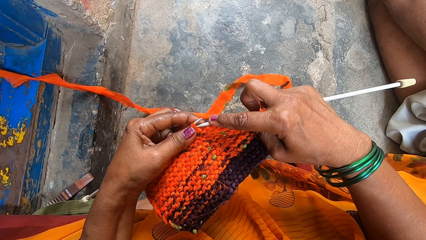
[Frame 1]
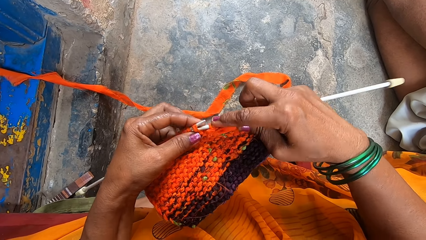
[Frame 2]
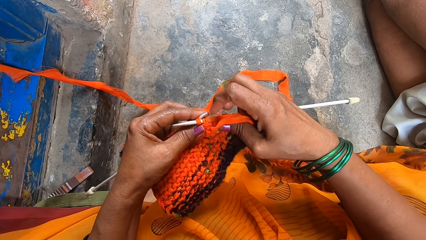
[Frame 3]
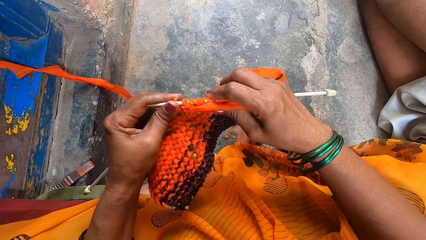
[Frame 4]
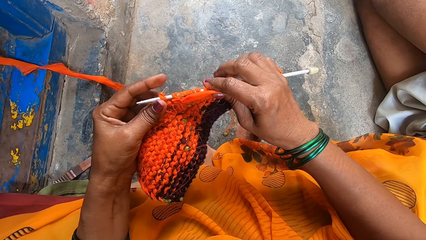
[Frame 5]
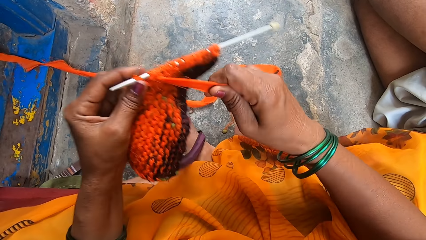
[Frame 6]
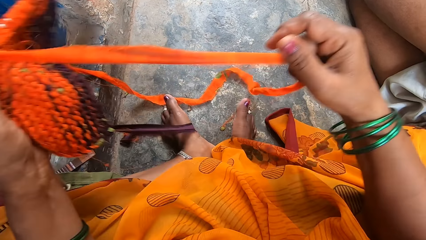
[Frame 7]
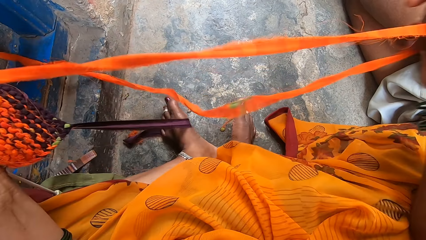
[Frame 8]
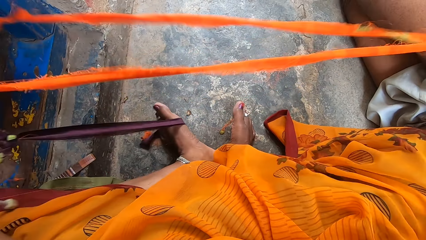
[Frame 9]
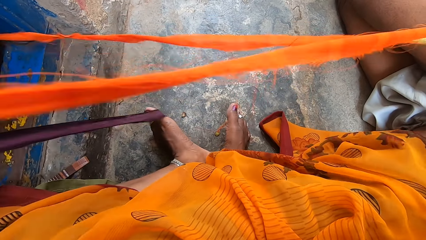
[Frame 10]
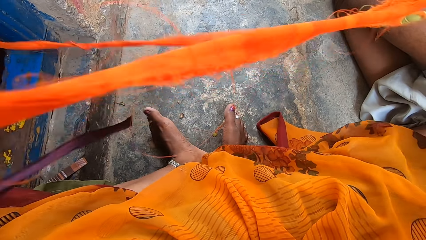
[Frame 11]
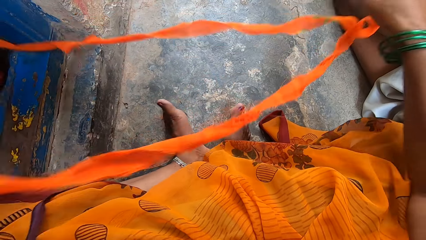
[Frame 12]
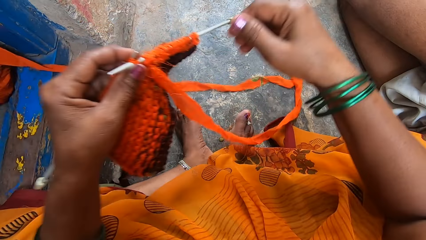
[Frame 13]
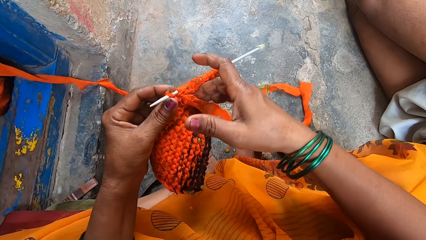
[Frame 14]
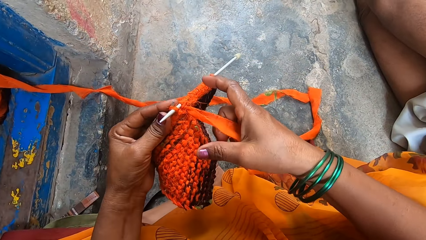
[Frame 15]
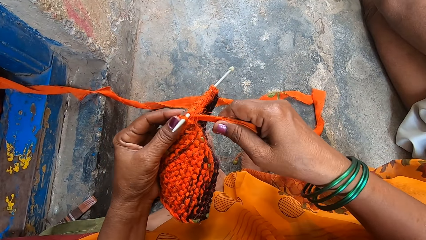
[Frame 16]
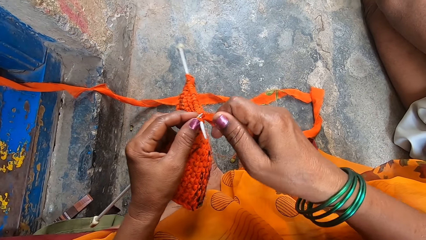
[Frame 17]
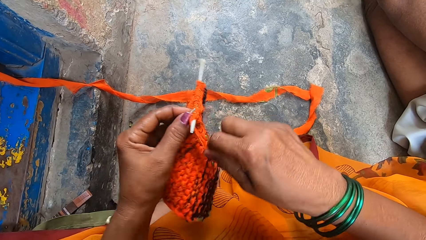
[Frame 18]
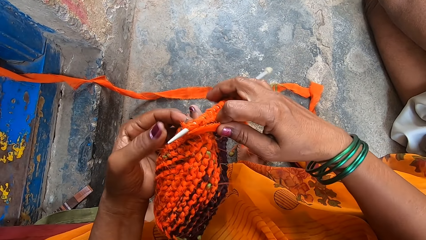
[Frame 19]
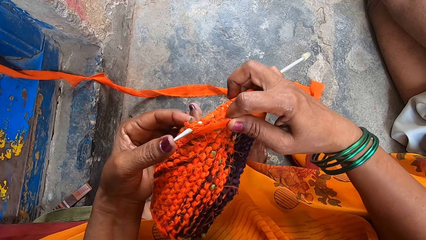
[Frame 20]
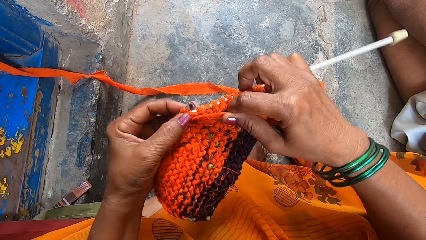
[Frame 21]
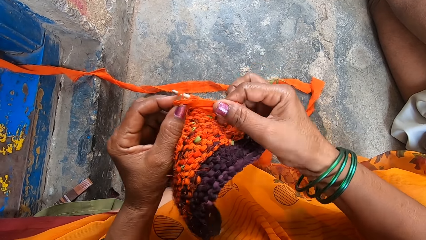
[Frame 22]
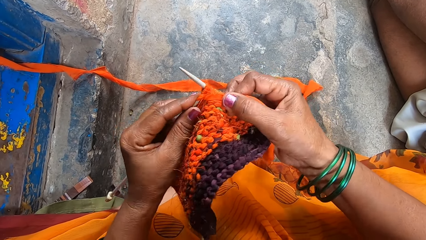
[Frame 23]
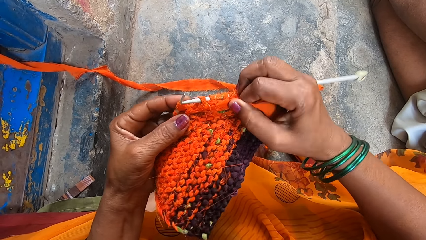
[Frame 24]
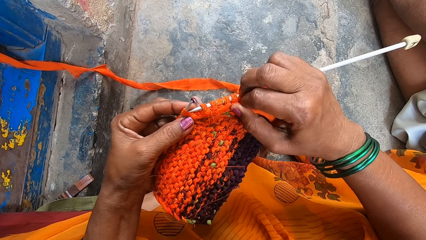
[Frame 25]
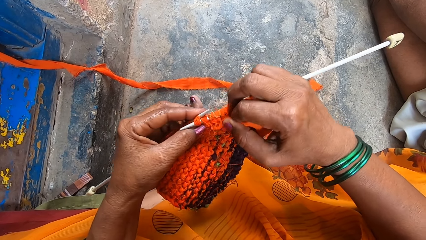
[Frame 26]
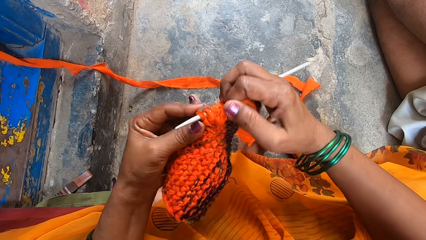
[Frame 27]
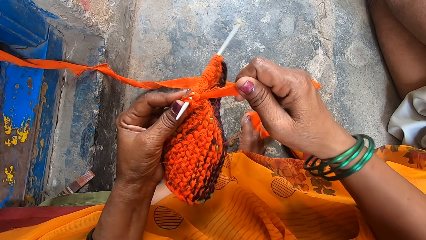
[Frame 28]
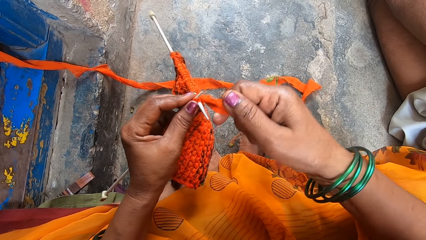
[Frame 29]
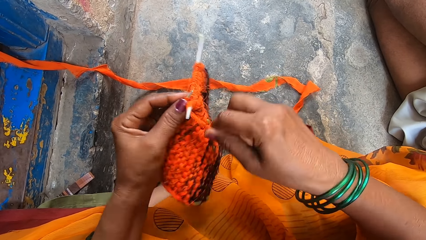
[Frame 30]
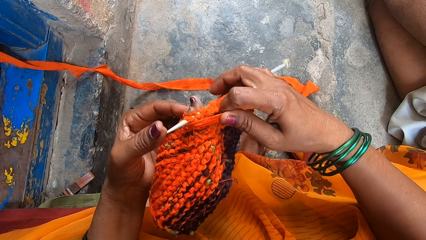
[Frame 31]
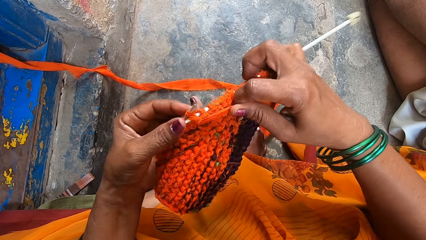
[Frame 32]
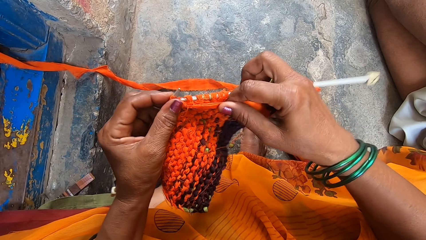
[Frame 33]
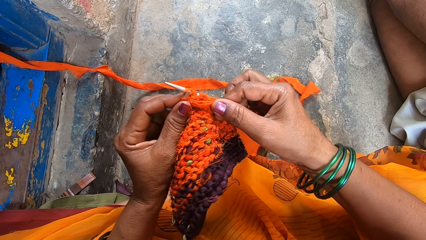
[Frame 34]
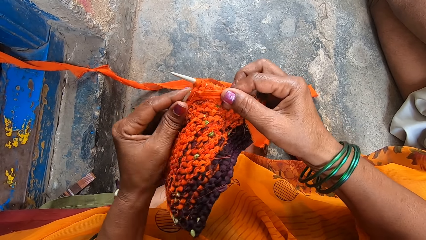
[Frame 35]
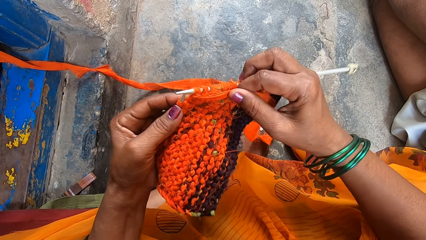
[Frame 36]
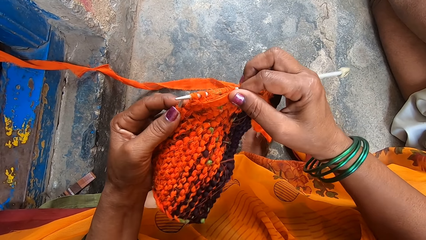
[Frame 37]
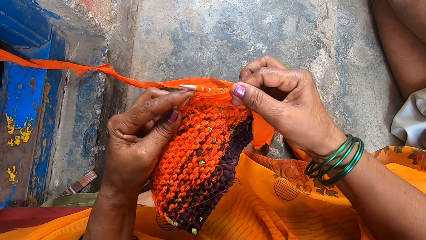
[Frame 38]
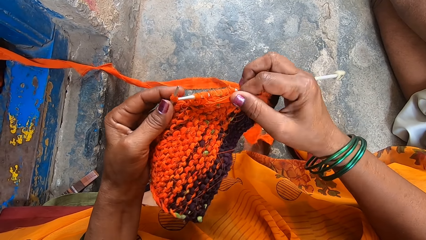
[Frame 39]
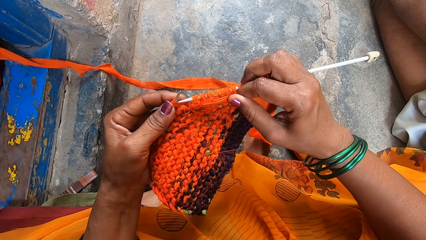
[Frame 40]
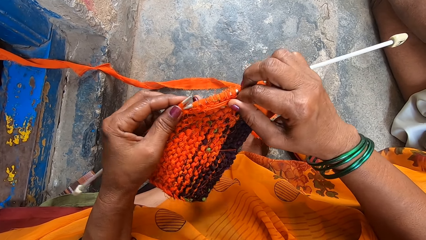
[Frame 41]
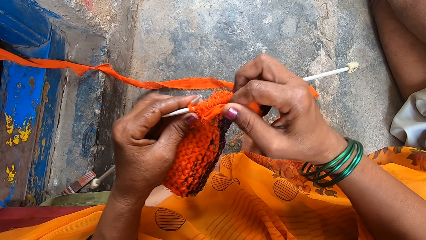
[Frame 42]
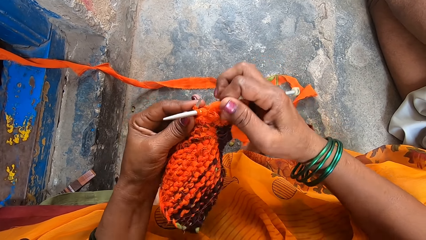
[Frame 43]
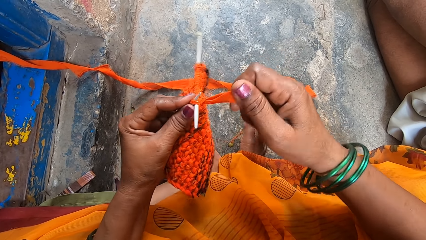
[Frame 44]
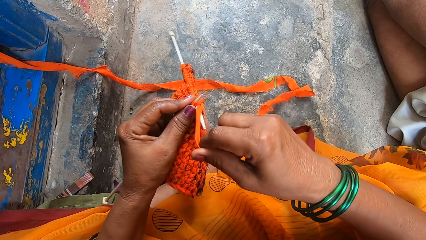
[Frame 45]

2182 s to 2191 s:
The camera wearer pulls a thread. They knit a fabric.

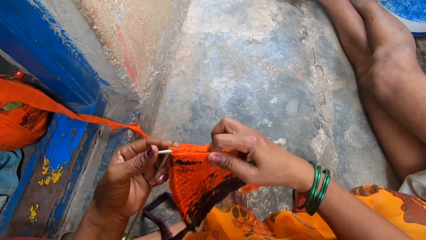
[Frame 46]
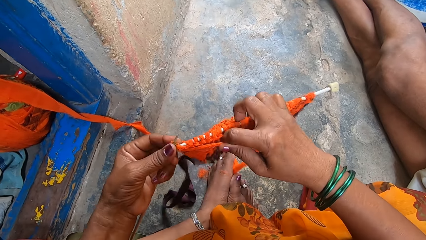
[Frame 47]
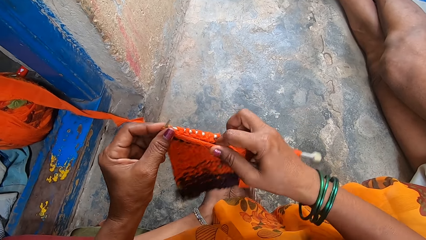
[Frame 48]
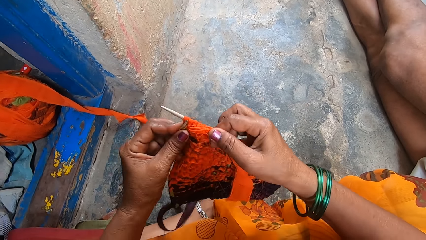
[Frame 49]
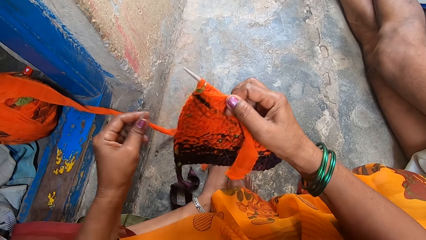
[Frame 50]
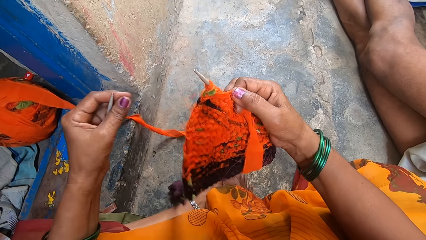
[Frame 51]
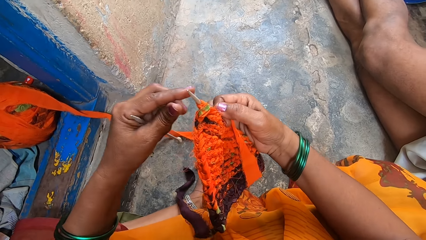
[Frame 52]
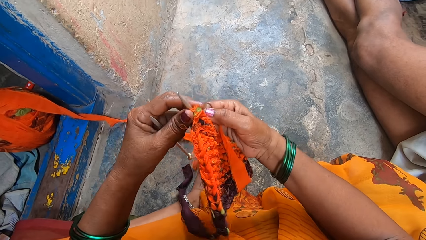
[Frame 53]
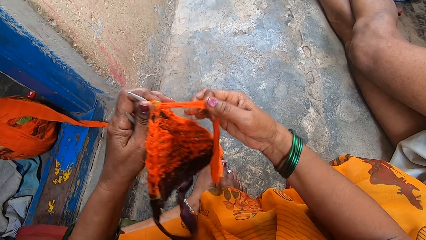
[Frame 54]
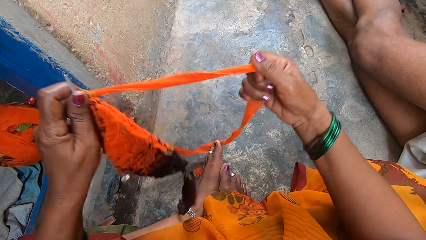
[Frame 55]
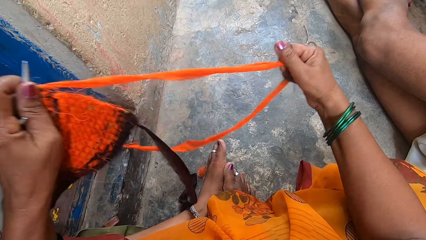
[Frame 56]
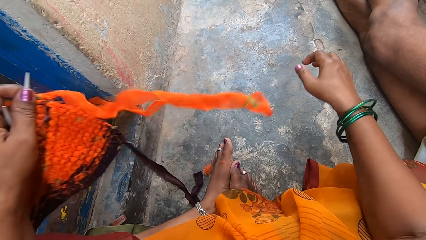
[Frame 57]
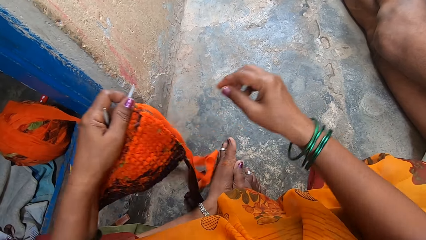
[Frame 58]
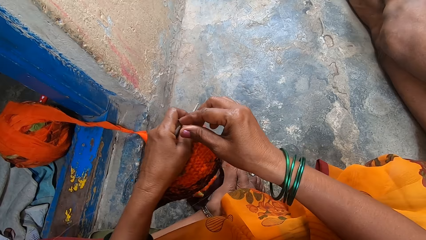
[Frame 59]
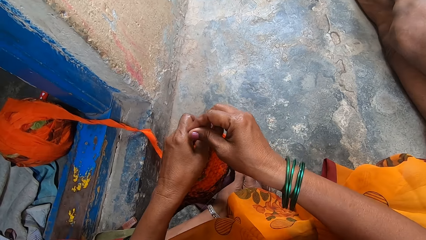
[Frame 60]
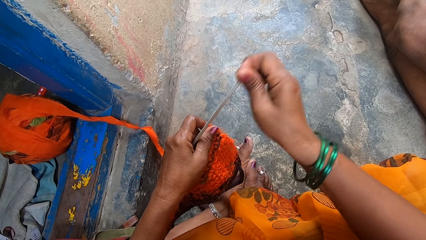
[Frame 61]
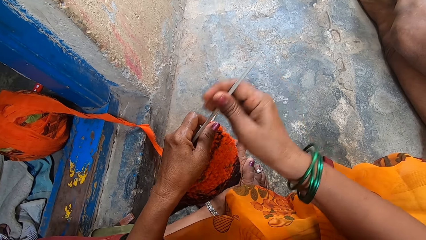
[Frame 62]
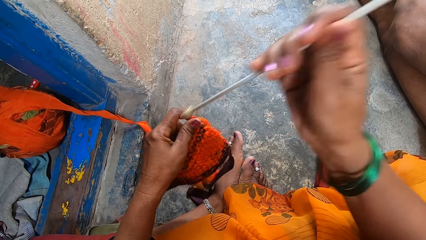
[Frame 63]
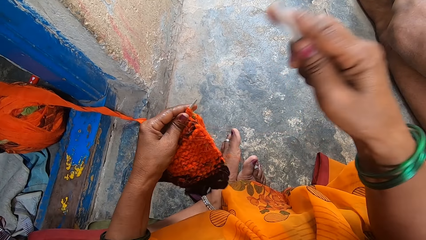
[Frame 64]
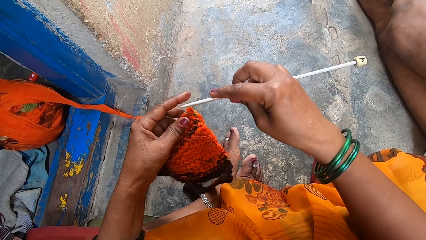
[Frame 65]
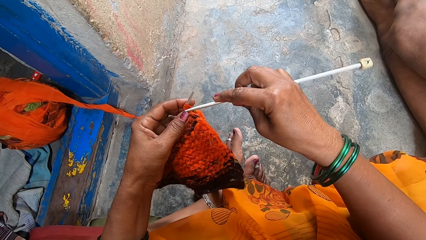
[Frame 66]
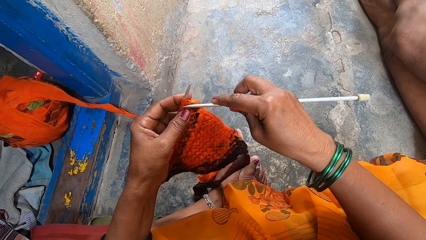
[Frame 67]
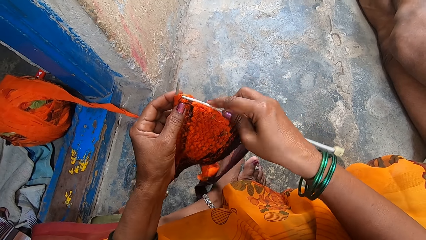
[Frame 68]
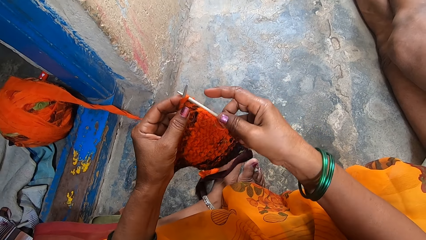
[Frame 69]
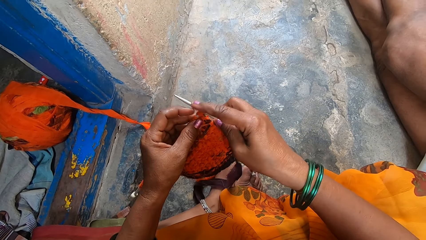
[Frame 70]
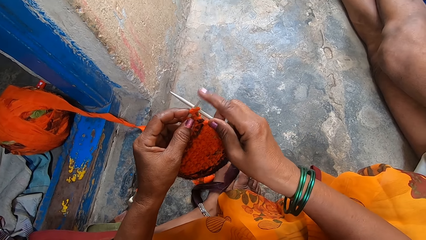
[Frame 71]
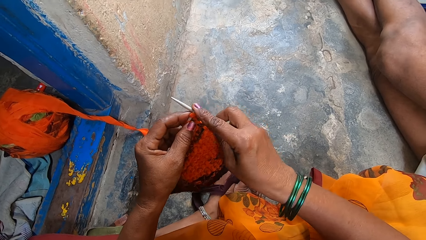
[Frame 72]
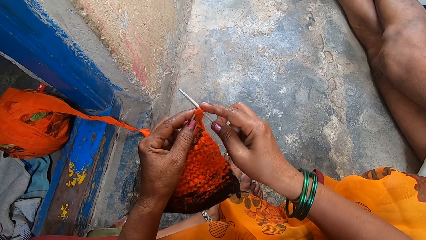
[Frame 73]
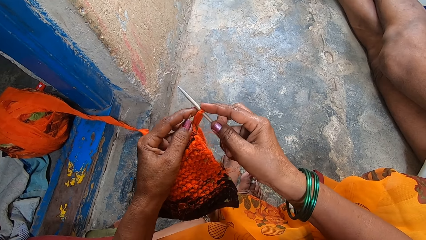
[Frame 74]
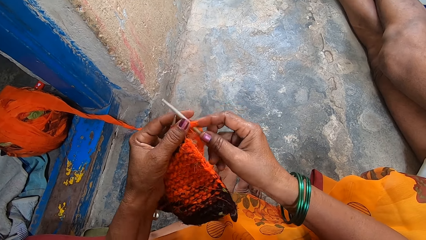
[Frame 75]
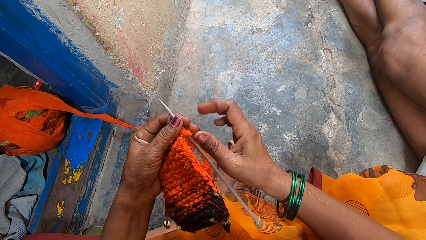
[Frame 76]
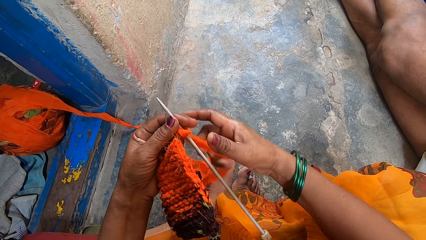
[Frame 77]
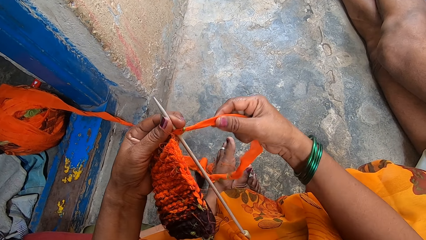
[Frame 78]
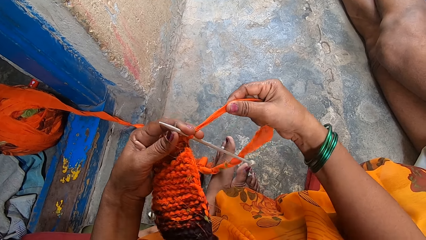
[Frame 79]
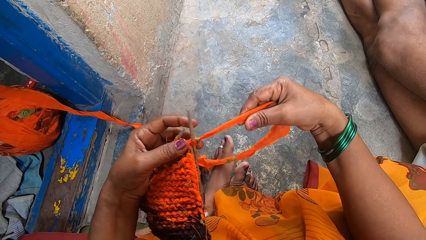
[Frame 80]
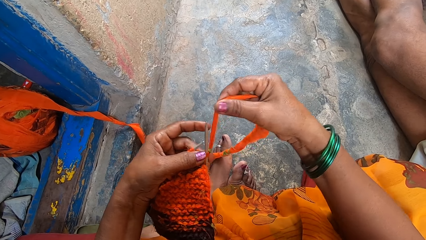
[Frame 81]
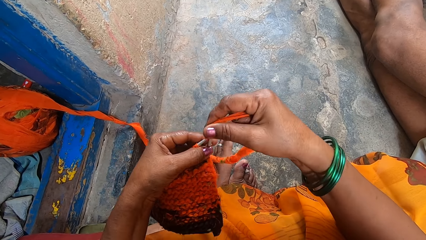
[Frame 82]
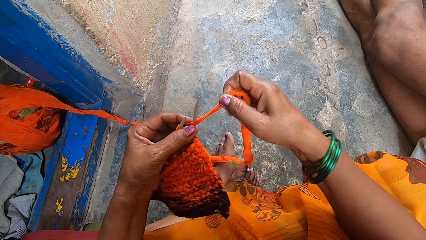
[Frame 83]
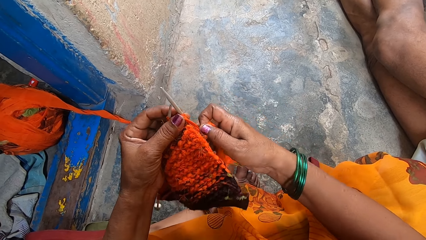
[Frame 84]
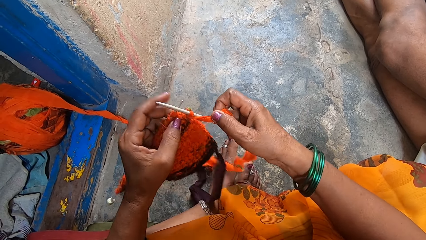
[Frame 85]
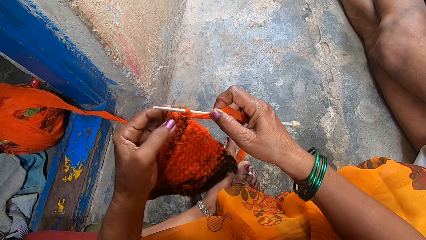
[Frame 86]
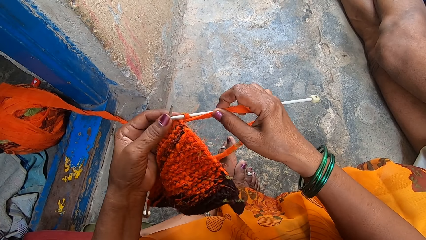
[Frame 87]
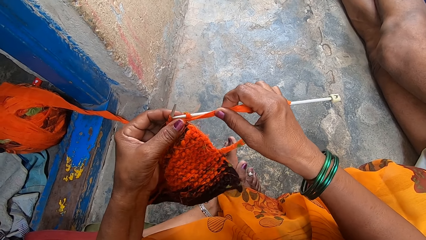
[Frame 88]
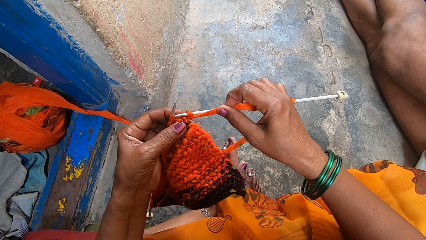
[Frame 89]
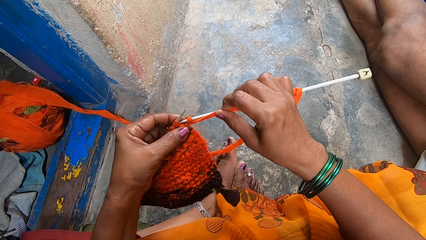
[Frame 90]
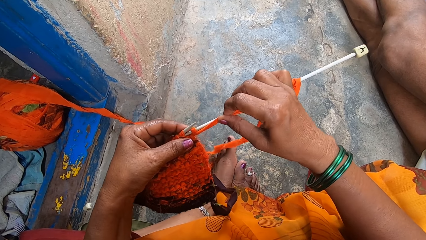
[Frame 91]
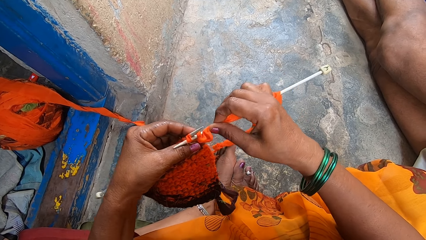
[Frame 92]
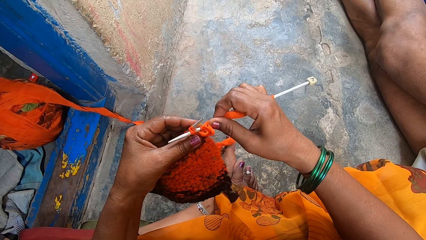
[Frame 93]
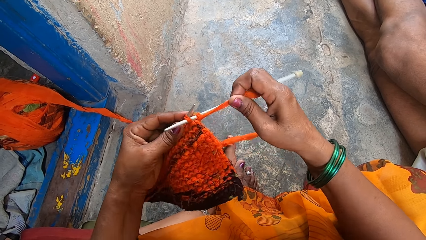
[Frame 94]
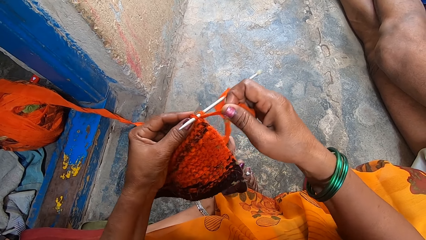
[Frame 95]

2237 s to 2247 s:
The camera wearer pulls a thread. They take the crochet from the left hand. They knit a fabric.
